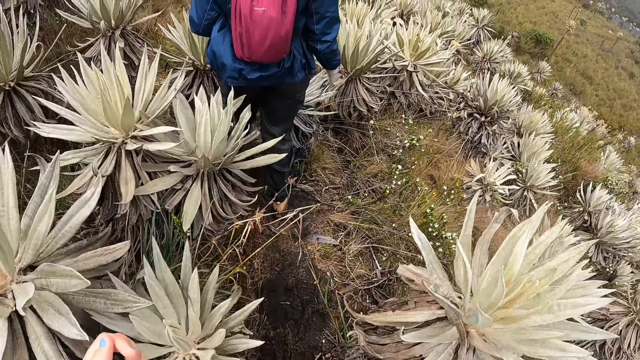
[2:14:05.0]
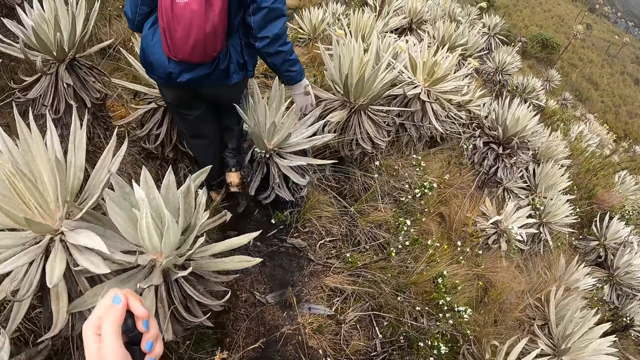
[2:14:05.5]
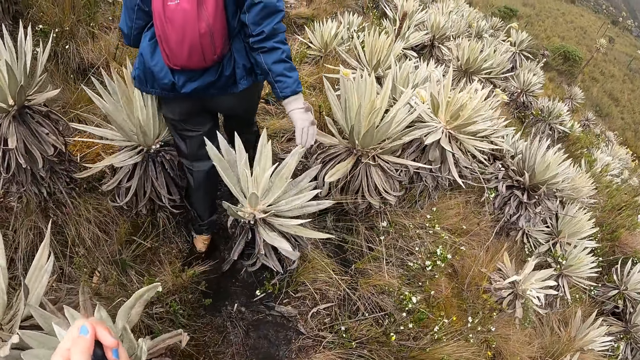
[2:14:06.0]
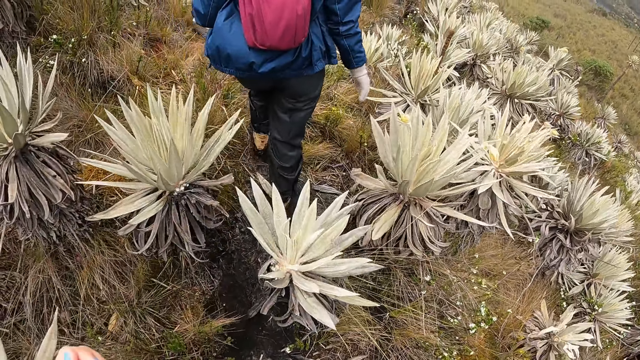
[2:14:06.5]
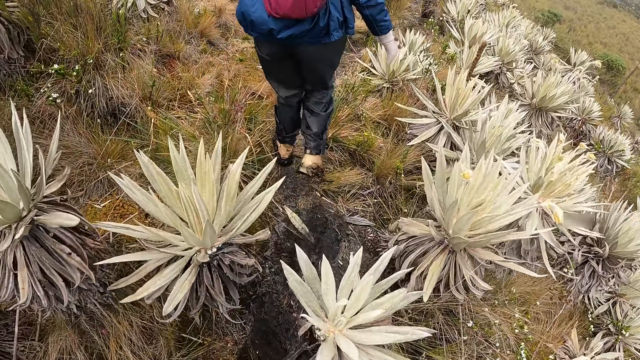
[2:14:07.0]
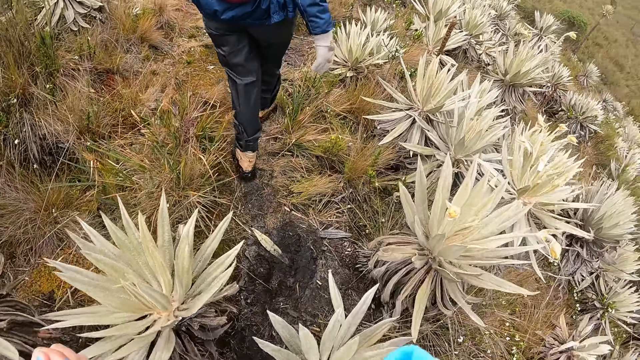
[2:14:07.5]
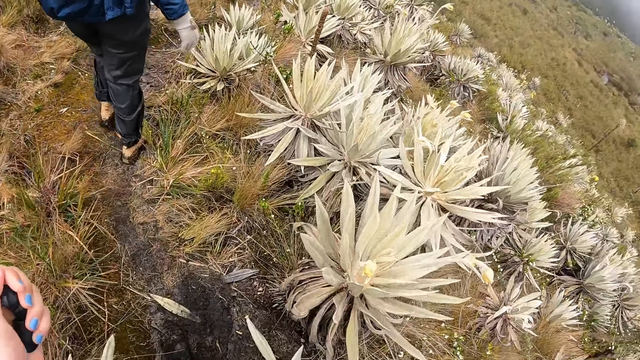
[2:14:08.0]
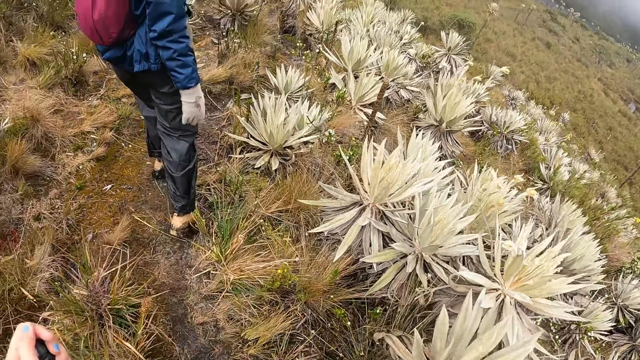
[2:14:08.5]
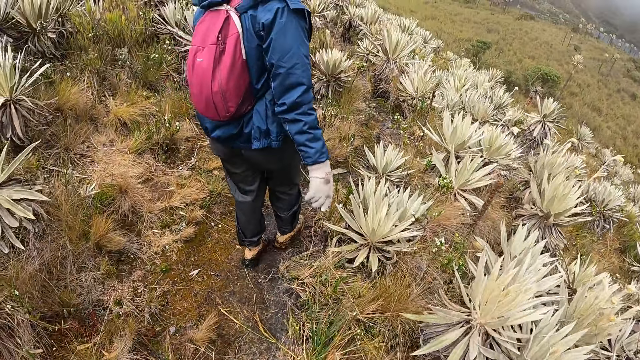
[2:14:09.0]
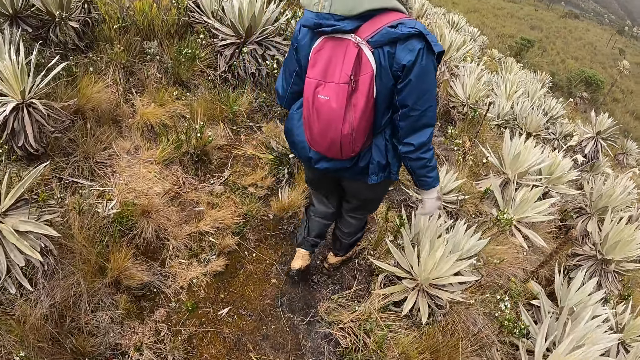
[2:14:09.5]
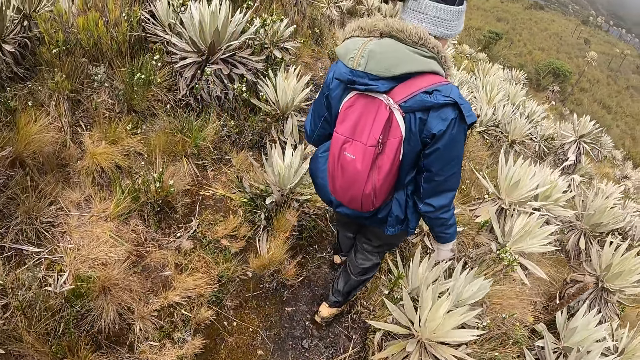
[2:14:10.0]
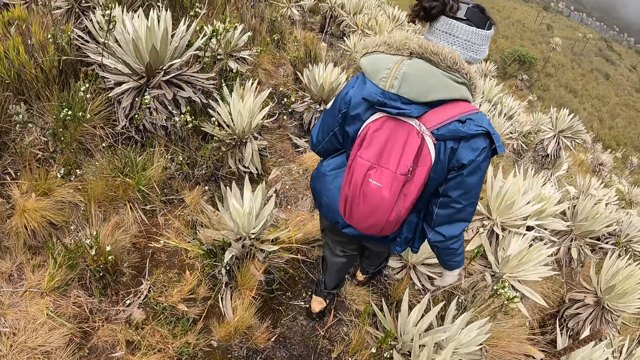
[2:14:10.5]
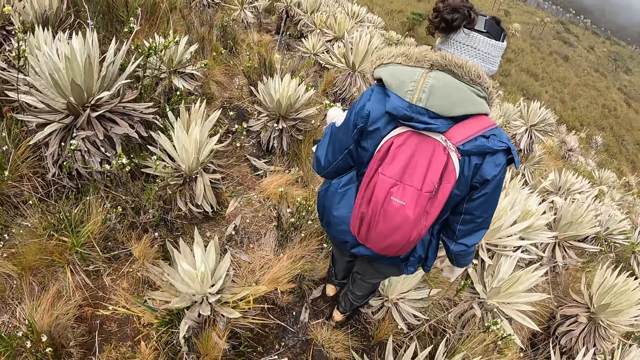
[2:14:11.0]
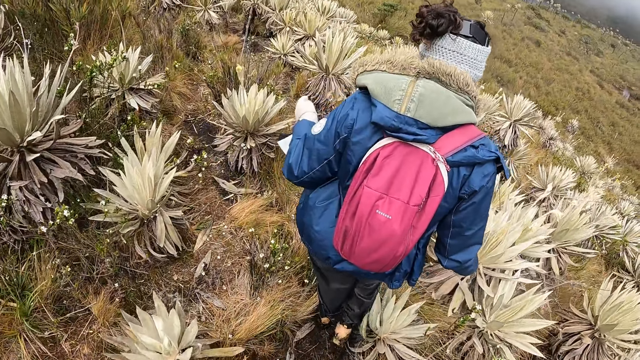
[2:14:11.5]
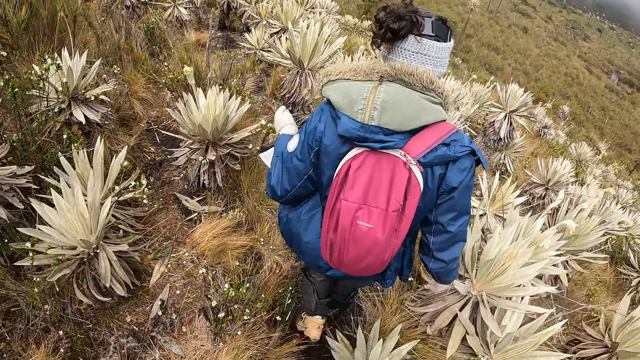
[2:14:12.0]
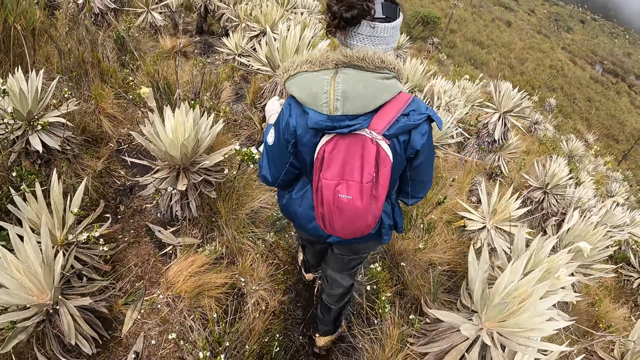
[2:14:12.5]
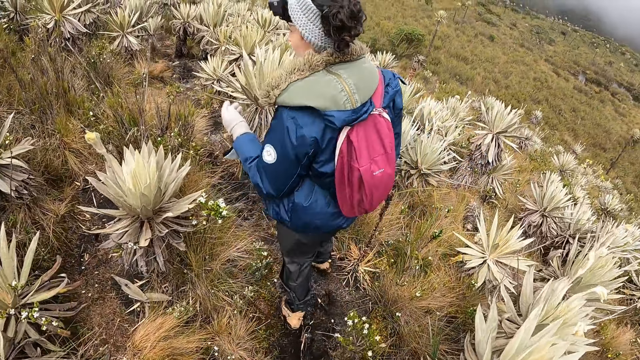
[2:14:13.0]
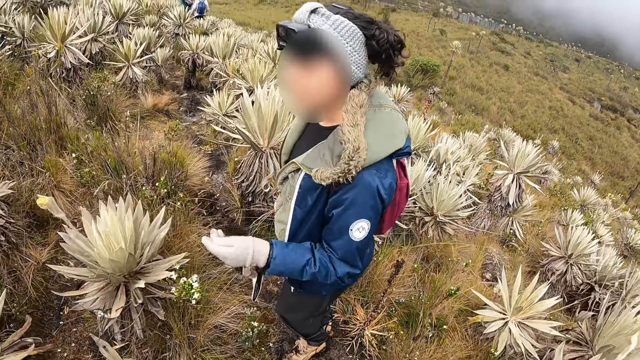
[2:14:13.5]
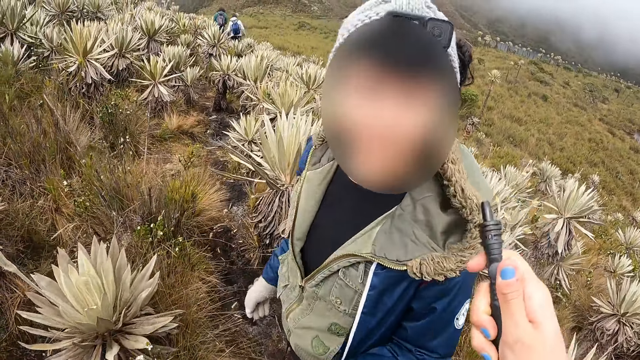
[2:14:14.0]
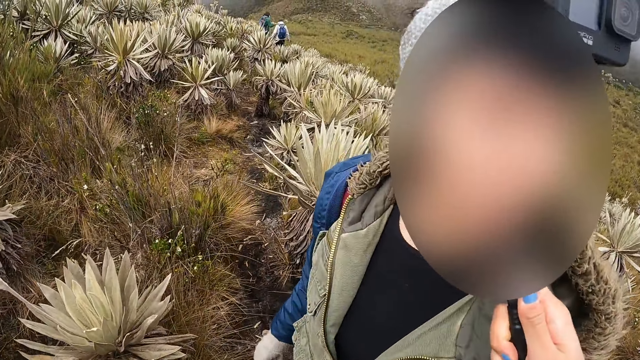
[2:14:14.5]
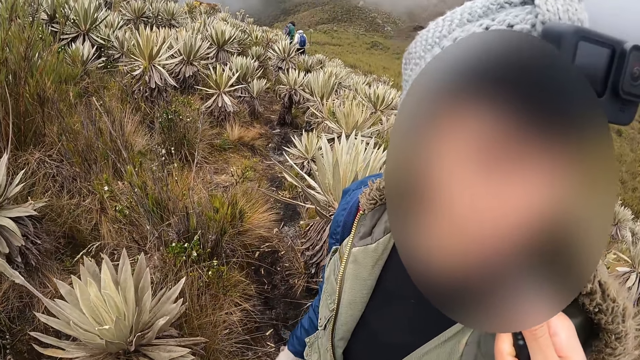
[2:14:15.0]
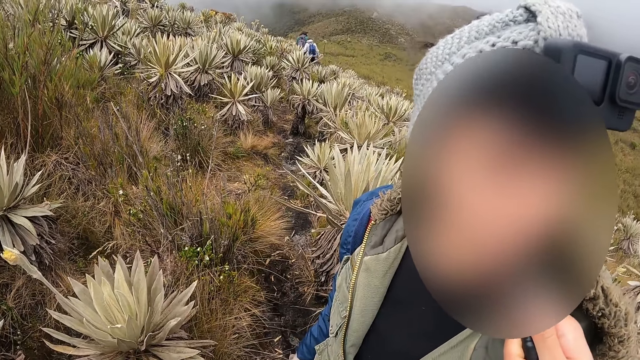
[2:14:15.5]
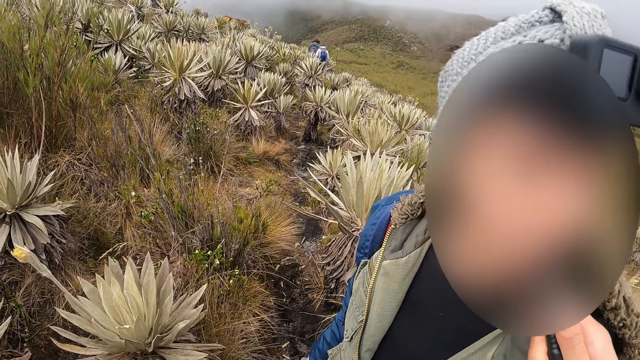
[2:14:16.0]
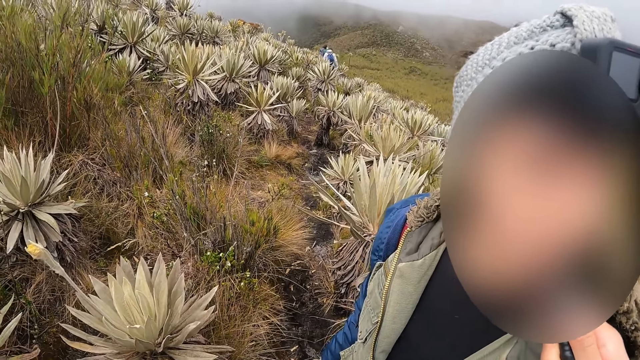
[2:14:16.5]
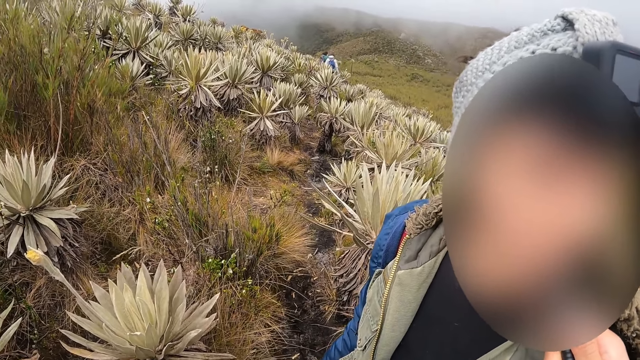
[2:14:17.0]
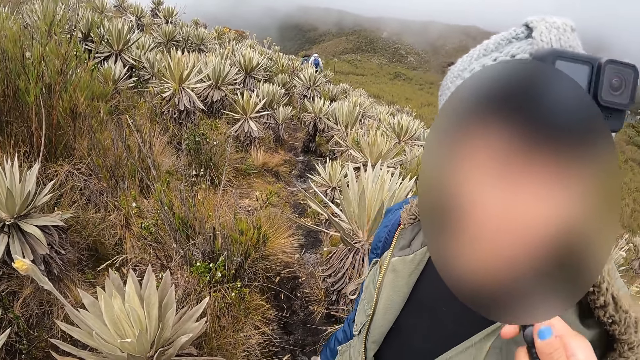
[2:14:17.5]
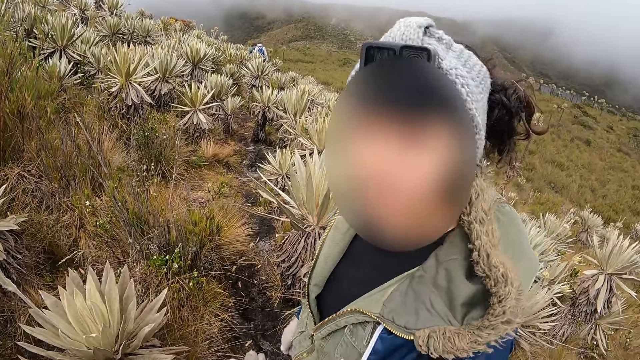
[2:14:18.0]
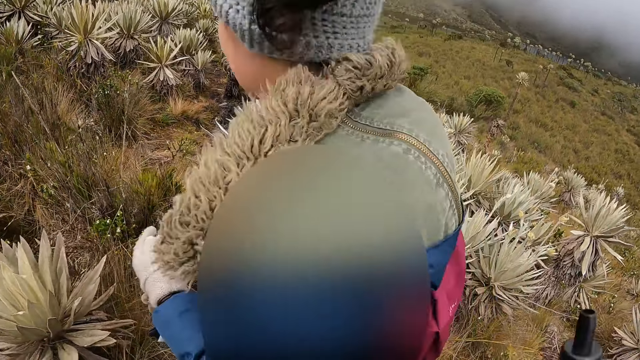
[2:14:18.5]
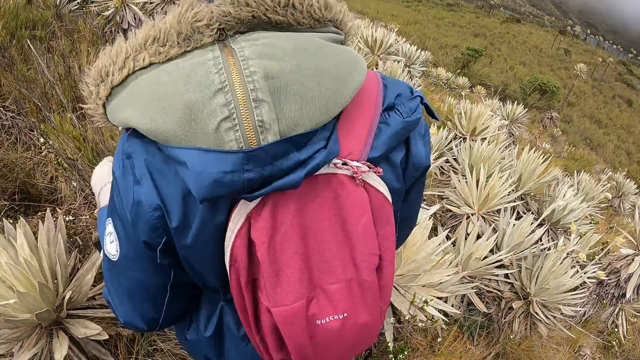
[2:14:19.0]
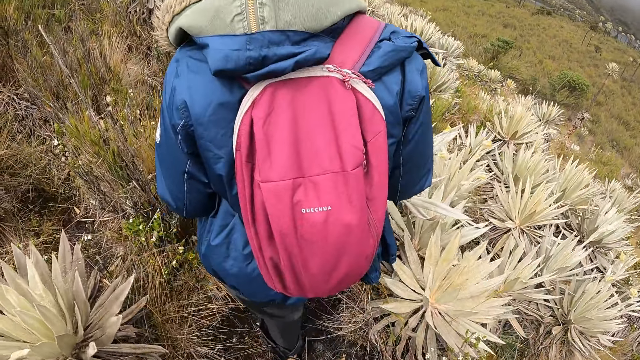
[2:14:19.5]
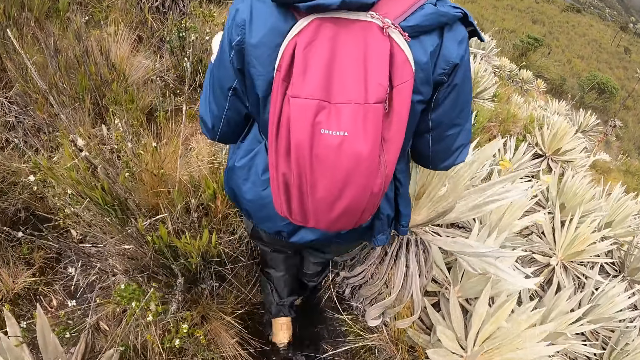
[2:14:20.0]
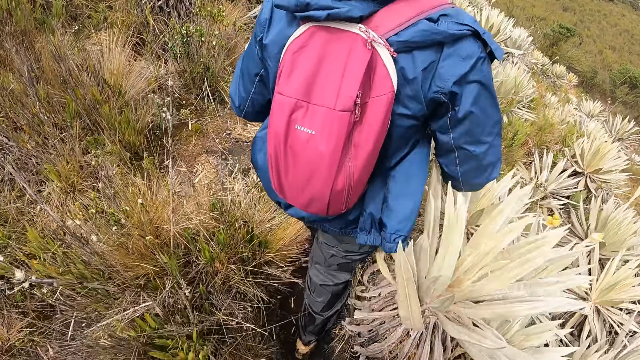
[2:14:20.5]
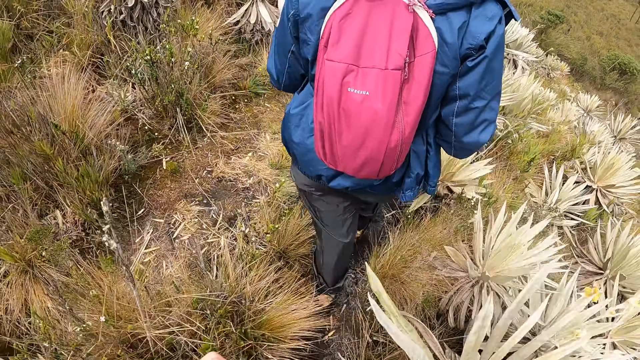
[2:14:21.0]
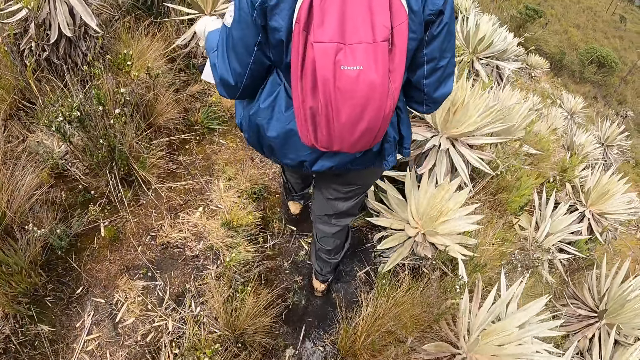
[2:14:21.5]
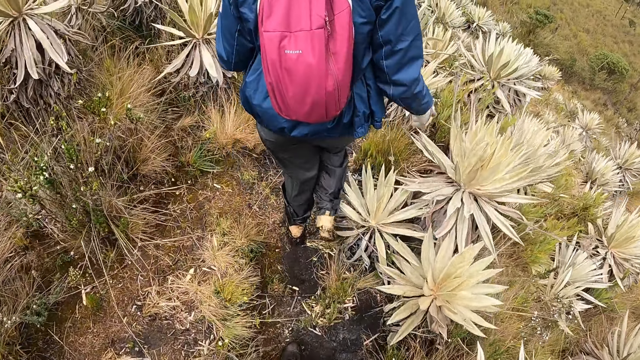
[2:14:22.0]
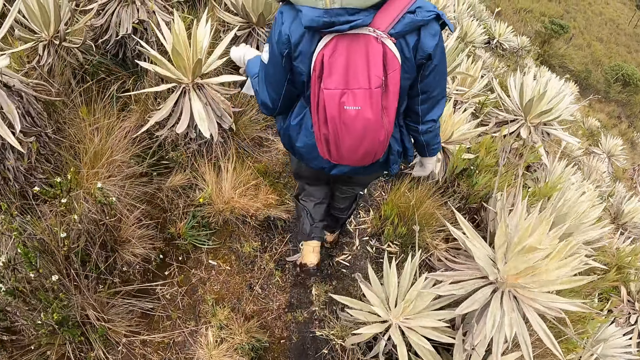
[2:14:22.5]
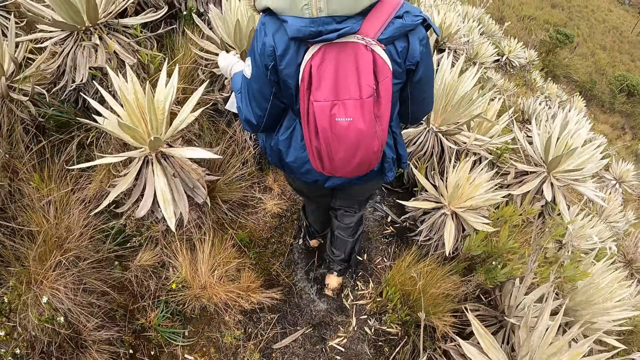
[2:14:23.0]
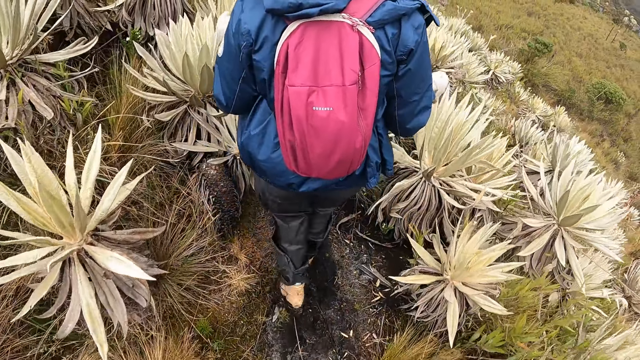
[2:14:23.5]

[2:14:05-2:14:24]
The camera wearer looks at her hand. She walks in the area. She converses with a woman. She puts a tube in the woman's mouth with her right hand. She walks in the area.

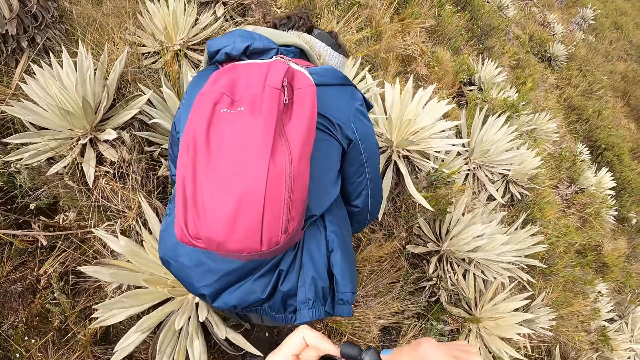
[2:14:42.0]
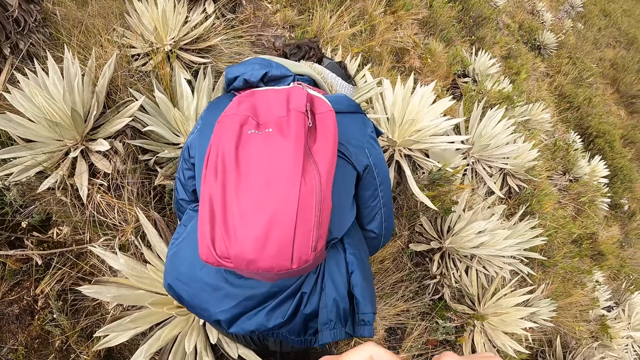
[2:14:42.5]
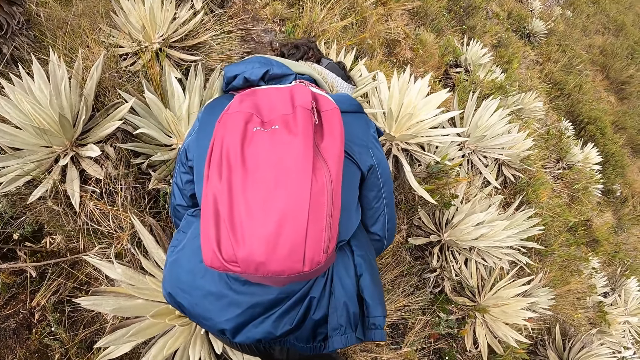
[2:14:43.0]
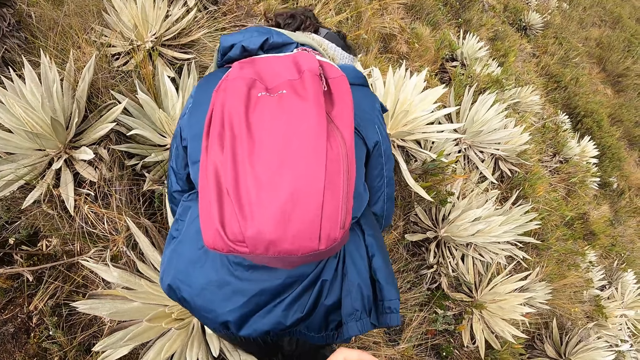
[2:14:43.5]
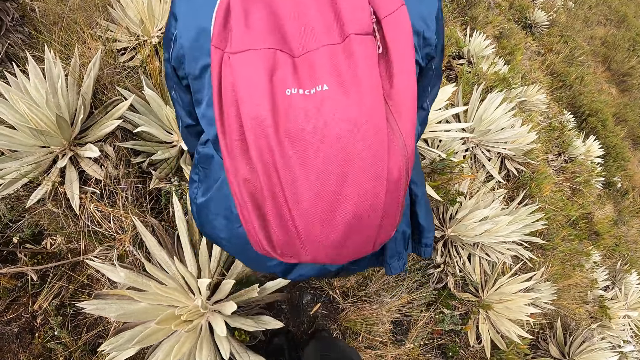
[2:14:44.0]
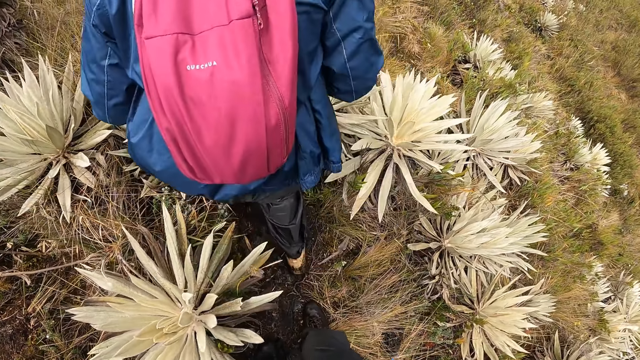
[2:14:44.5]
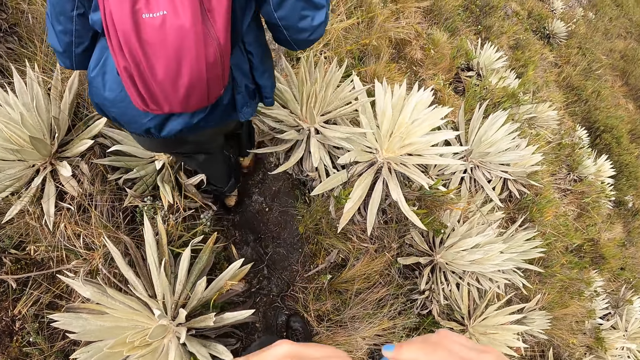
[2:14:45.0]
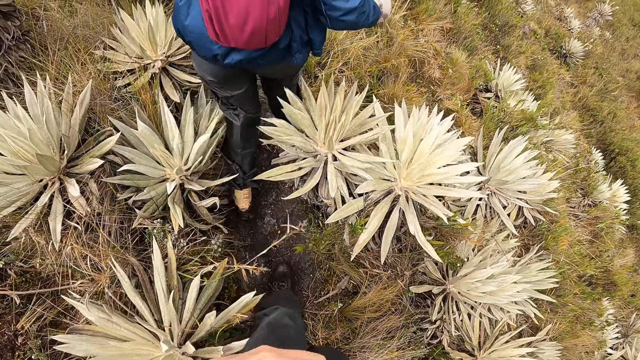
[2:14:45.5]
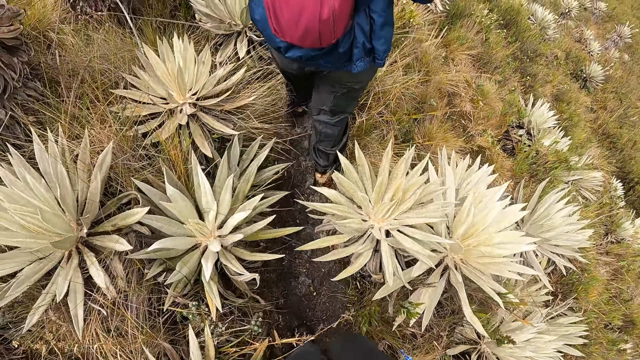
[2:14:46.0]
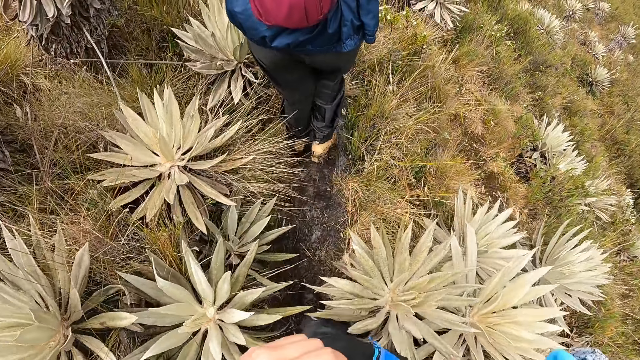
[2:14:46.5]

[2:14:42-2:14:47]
A woman bends. The camera wearer walks in the area.
